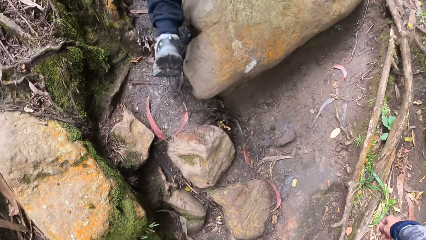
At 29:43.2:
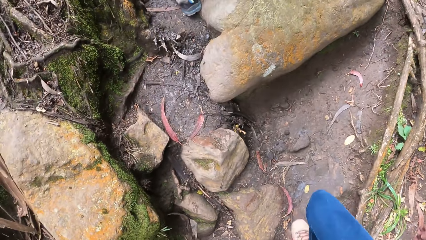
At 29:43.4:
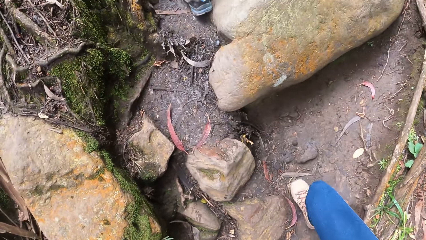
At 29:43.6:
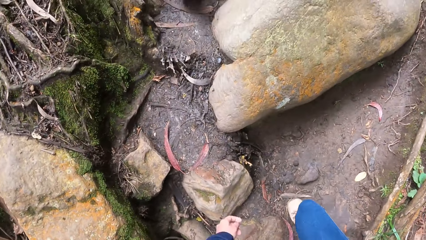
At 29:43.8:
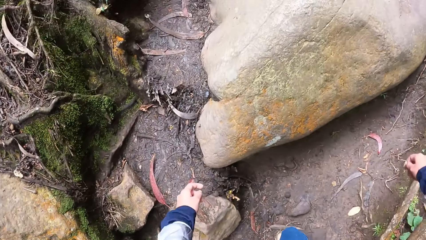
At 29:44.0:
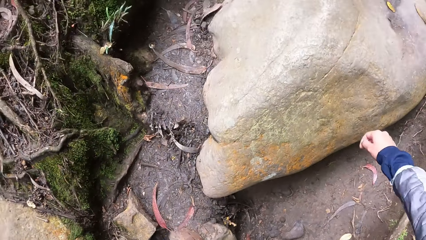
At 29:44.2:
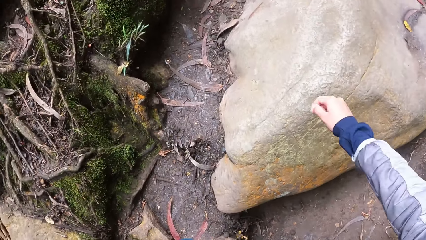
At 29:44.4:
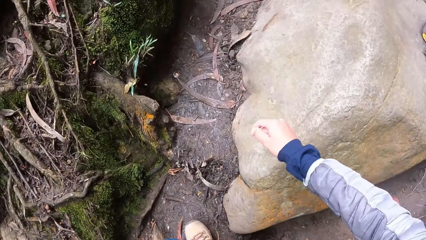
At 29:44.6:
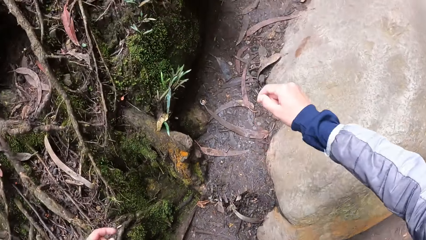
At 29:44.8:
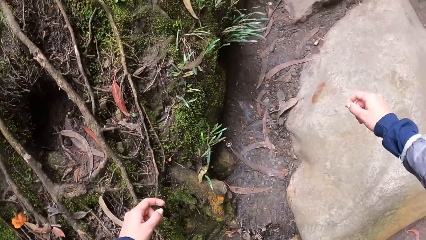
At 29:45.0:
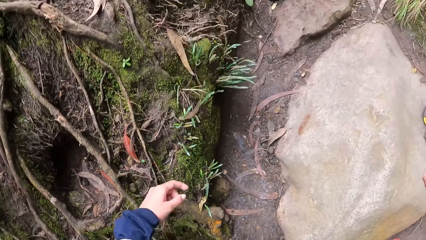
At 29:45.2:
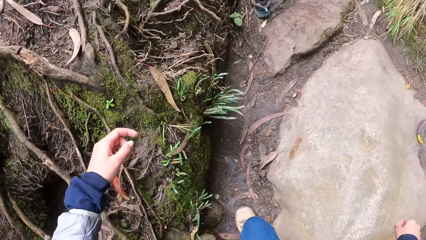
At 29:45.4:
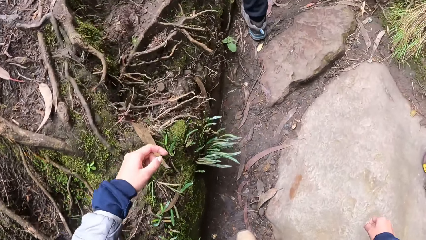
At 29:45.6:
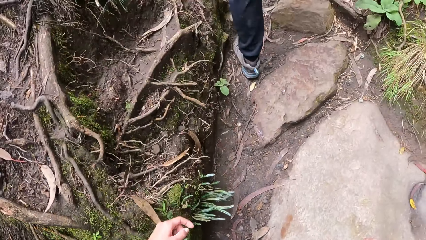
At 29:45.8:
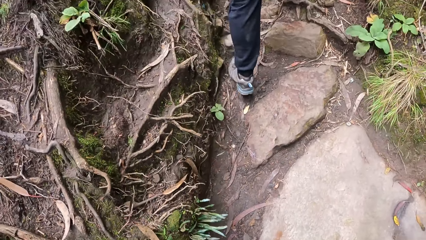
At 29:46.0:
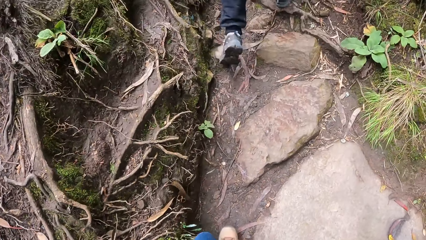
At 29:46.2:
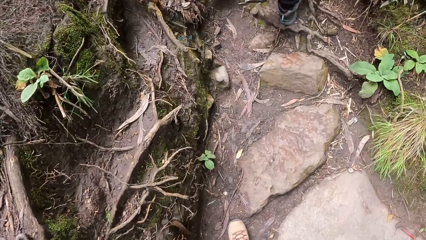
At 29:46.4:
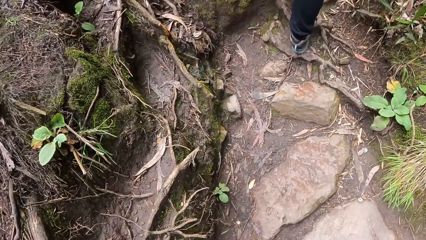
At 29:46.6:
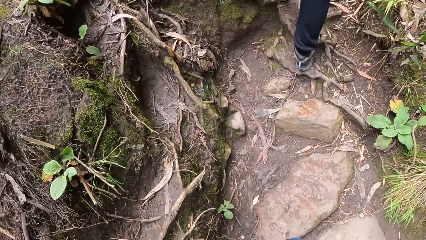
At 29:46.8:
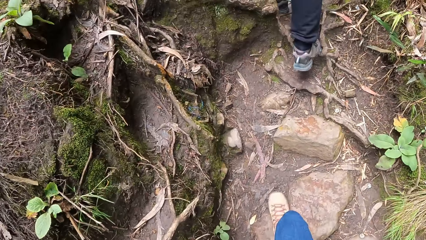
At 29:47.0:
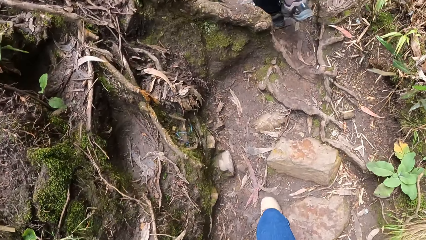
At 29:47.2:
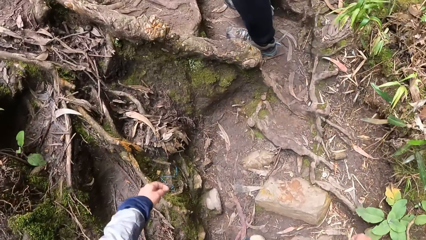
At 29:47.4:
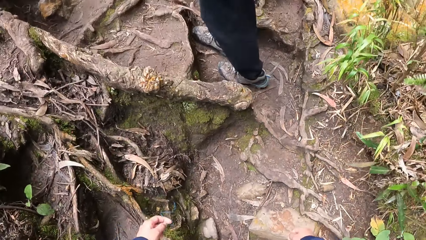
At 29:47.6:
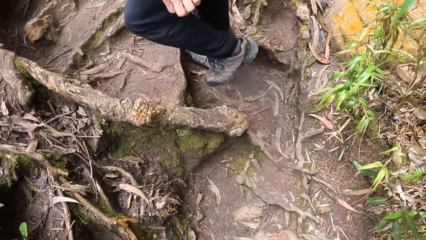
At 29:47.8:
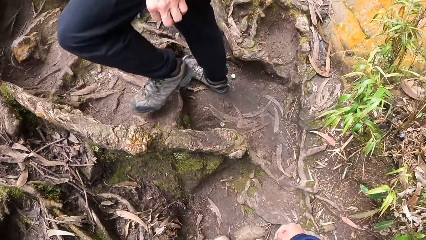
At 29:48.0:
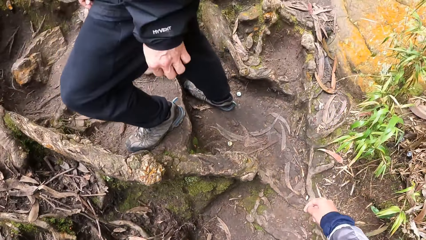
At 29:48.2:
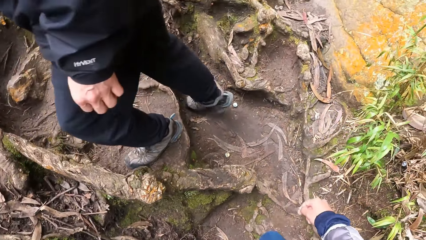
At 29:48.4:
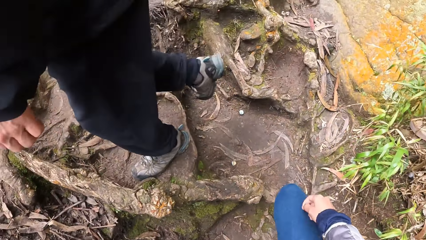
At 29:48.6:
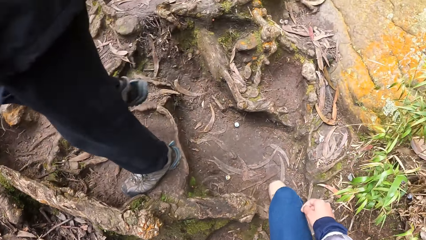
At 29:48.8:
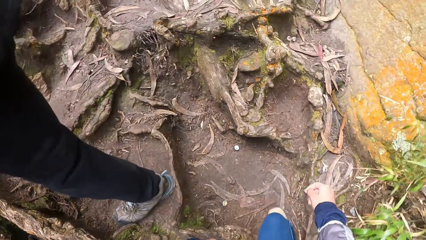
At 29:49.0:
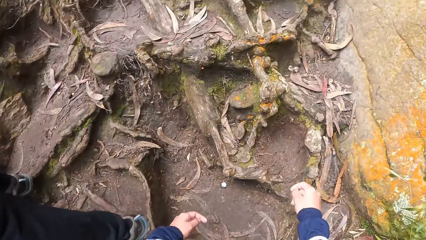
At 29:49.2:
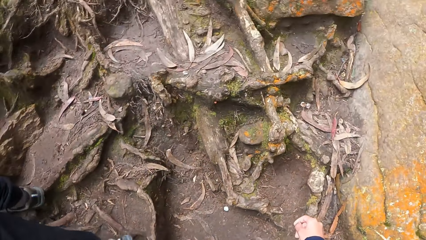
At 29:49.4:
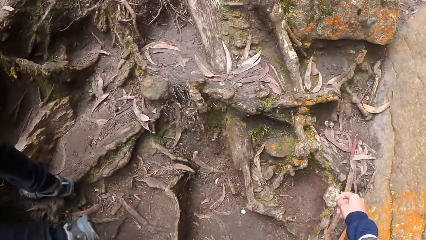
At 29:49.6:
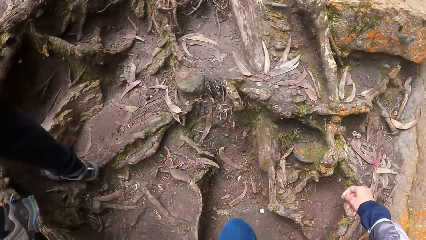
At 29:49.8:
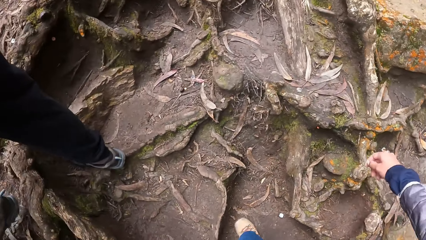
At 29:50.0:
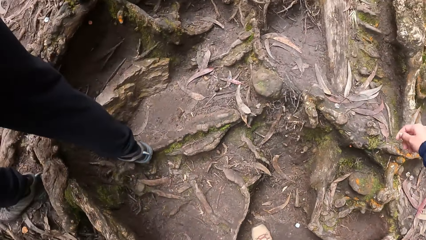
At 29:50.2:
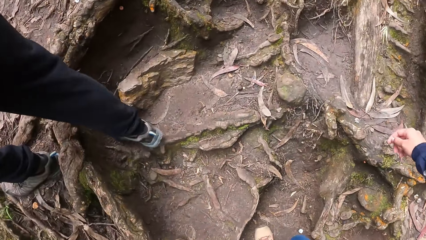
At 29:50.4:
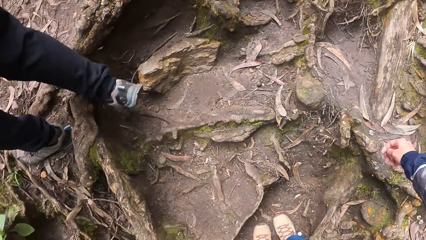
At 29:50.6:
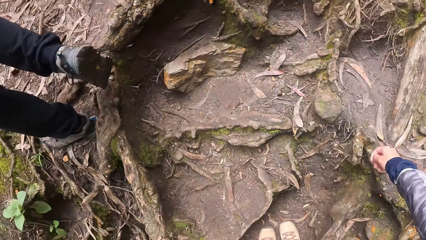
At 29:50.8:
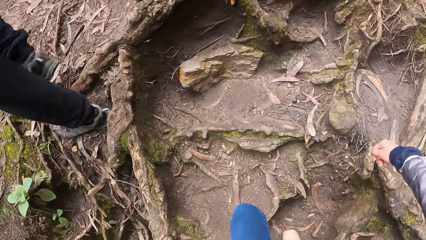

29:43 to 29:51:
The camera wearer, a man and a lady walk in the forest pass.

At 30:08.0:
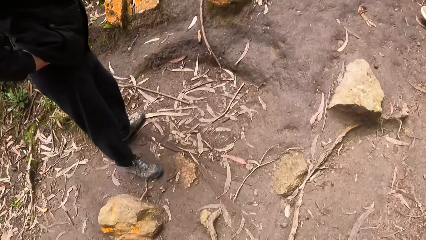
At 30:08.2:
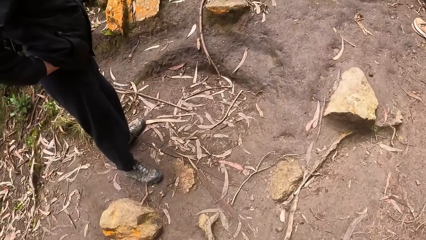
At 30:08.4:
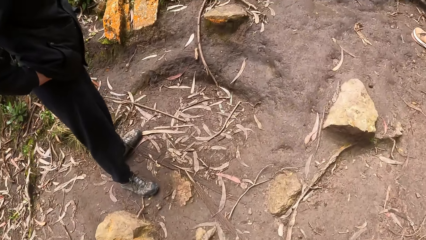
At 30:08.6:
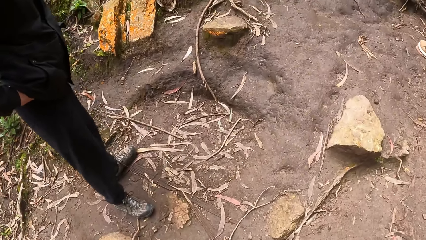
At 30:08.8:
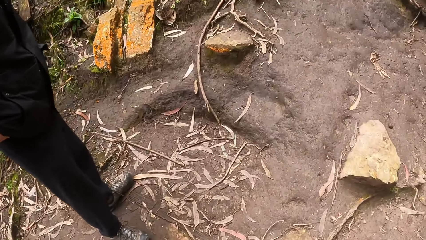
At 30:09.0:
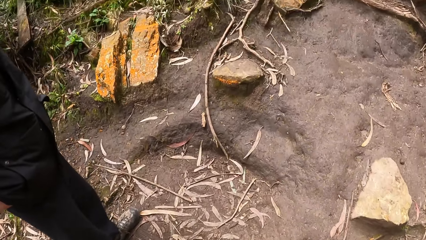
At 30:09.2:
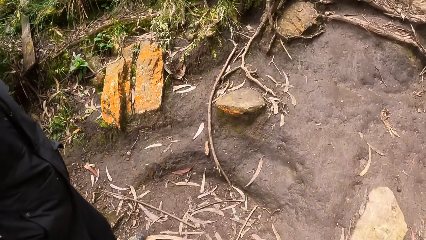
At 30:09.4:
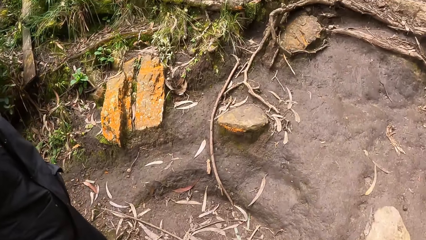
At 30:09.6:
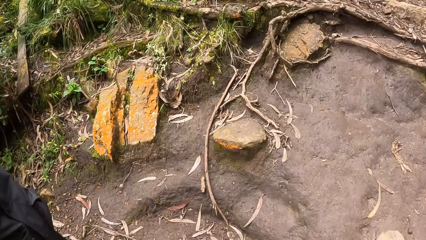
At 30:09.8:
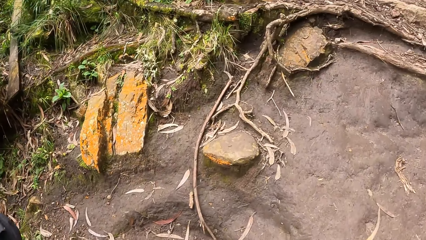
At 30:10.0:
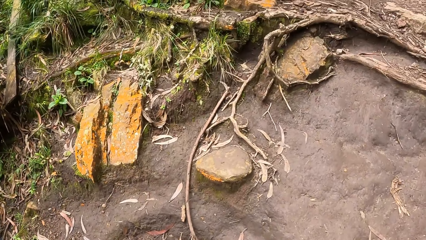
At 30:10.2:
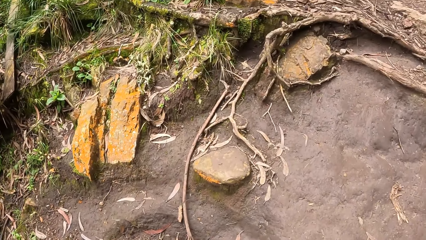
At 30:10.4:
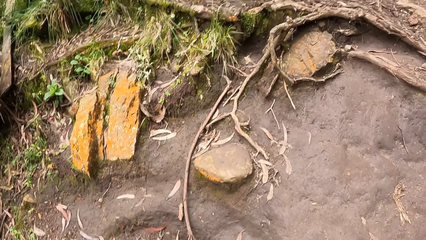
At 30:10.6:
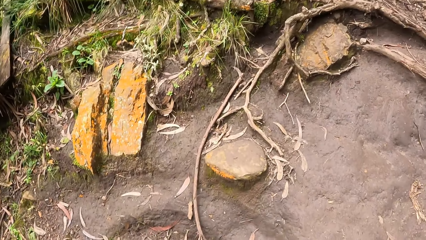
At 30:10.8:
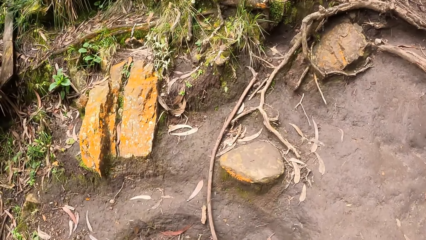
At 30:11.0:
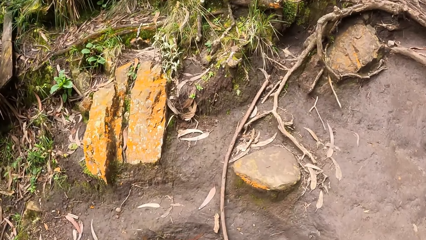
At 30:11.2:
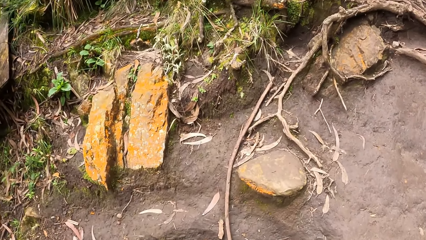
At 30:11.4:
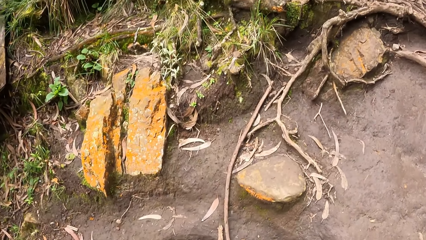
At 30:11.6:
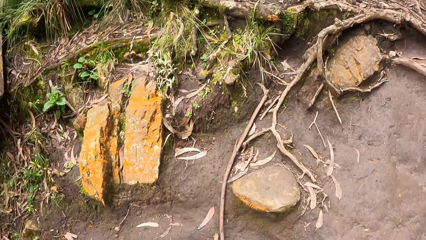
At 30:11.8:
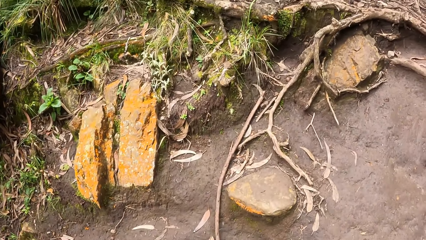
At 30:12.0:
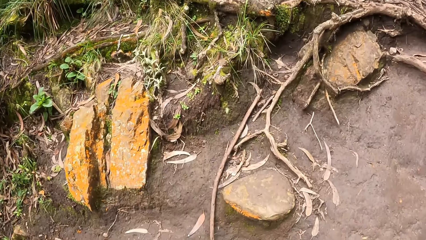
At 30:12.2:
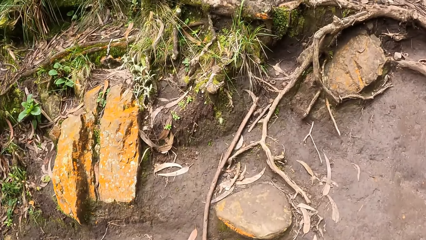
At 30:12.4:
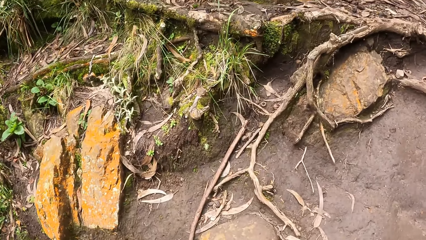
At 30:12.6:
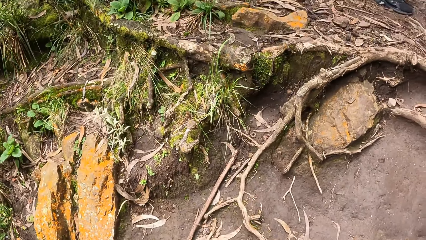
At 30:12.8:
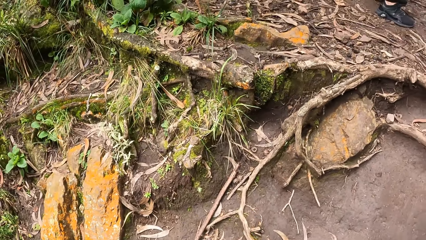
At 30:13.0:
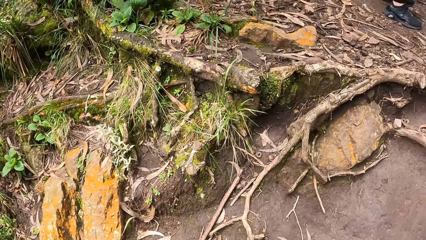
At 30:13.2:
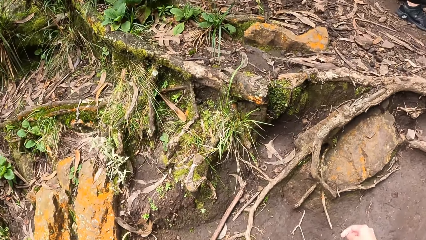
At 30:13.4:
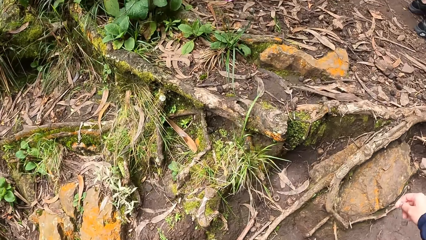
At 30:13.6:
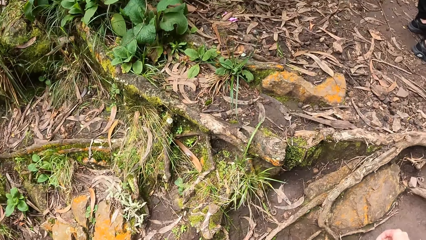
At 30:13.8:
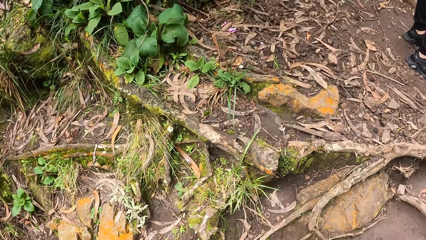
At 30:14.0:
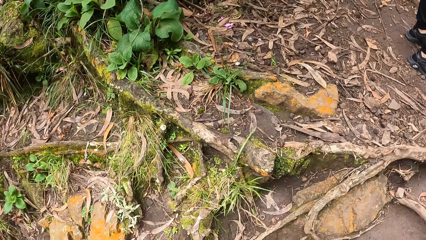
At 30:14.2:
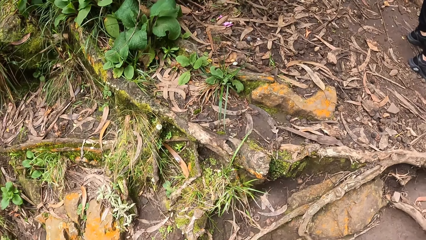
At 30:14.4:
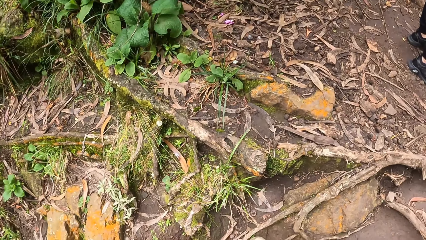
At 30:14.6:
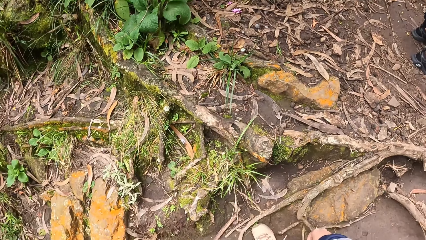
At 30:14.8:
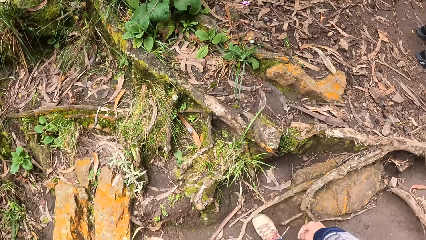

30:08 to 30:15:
The camera wearer, a man and a lady pause.
